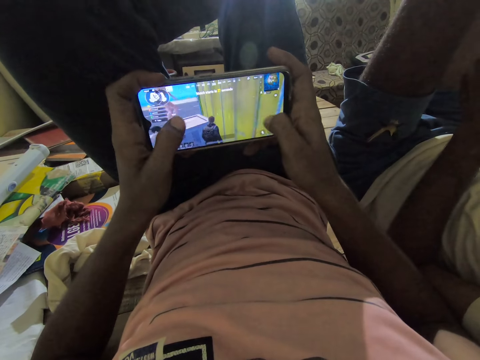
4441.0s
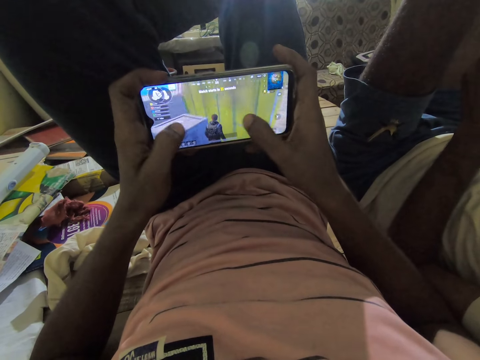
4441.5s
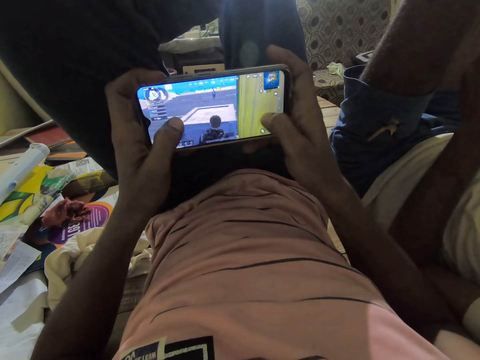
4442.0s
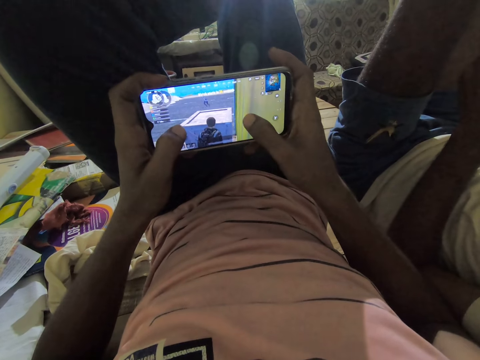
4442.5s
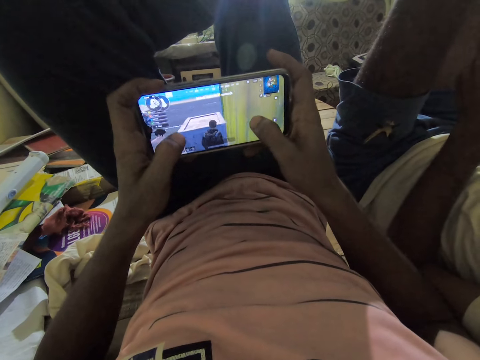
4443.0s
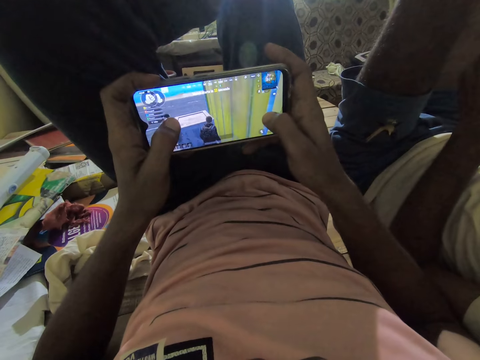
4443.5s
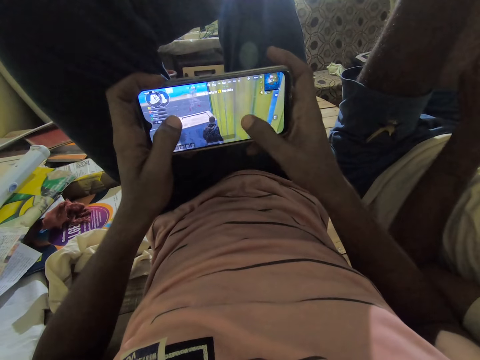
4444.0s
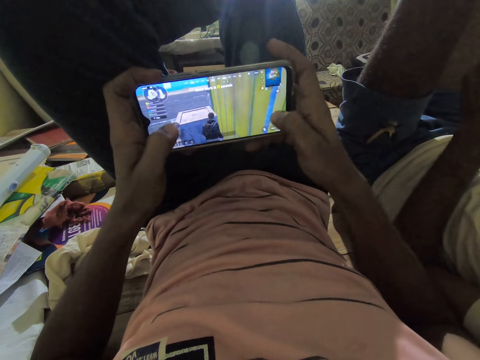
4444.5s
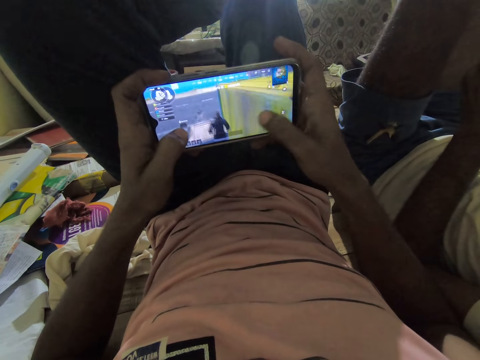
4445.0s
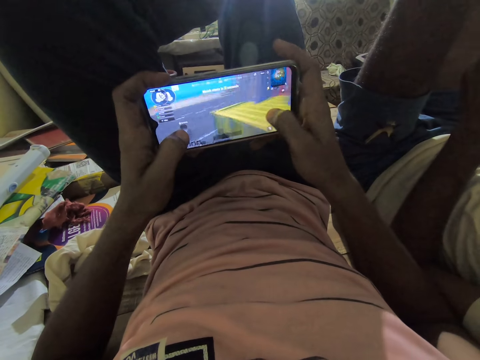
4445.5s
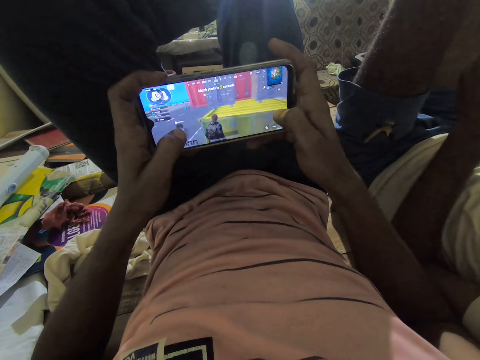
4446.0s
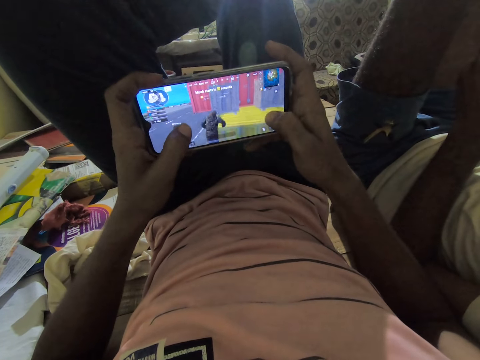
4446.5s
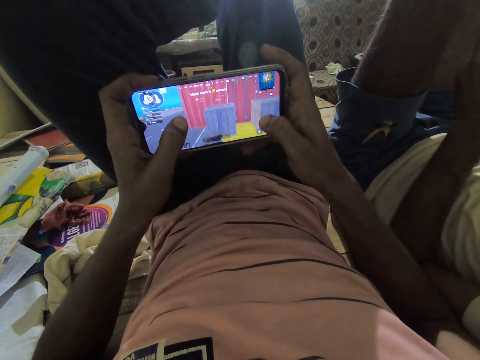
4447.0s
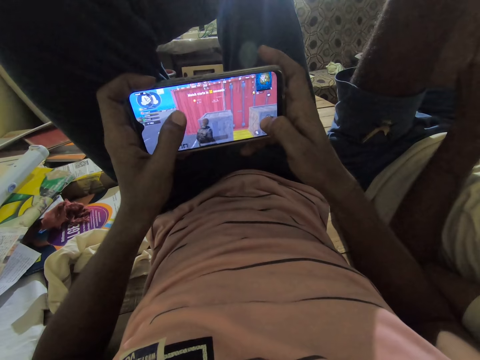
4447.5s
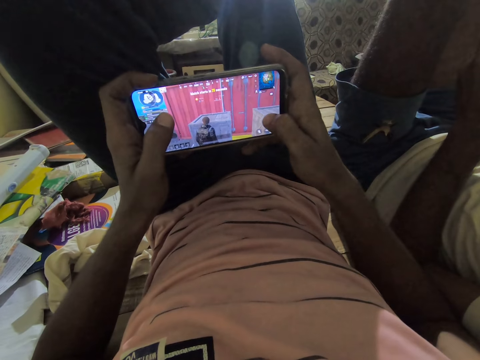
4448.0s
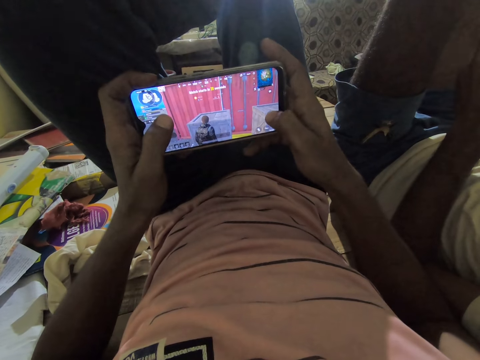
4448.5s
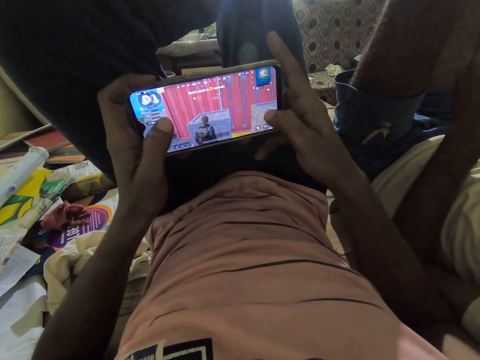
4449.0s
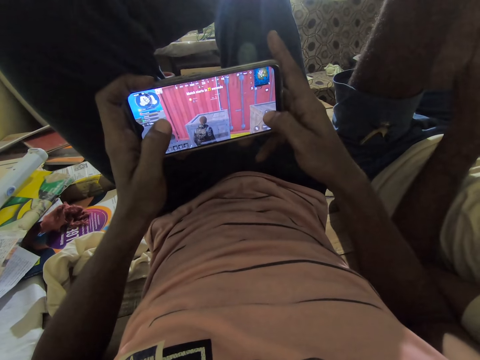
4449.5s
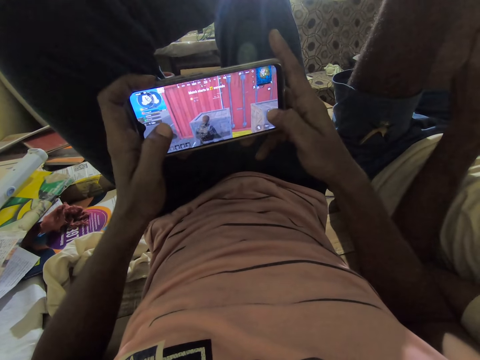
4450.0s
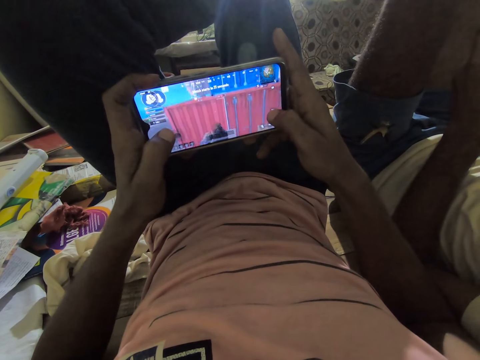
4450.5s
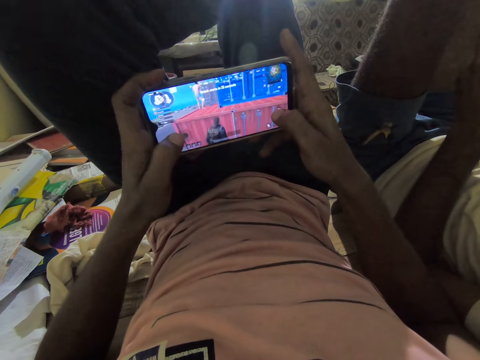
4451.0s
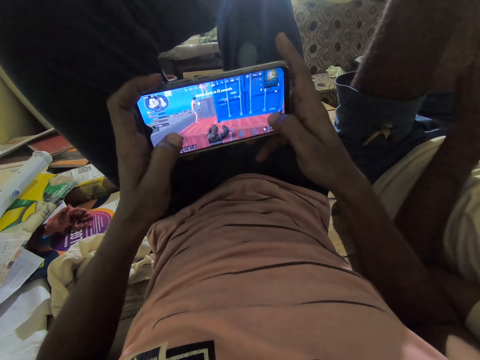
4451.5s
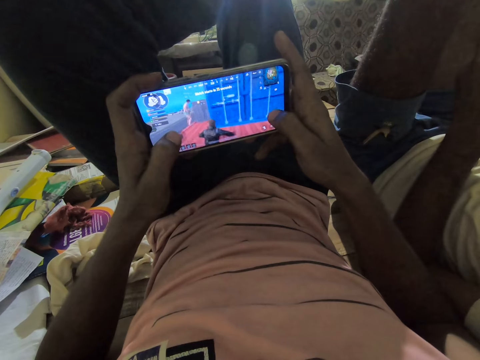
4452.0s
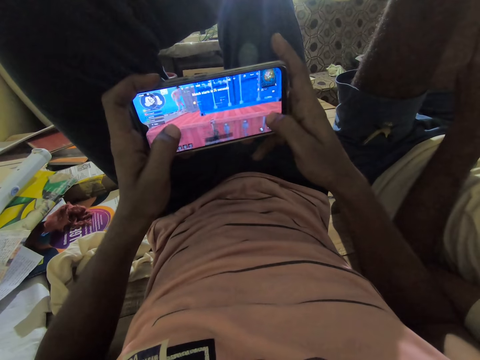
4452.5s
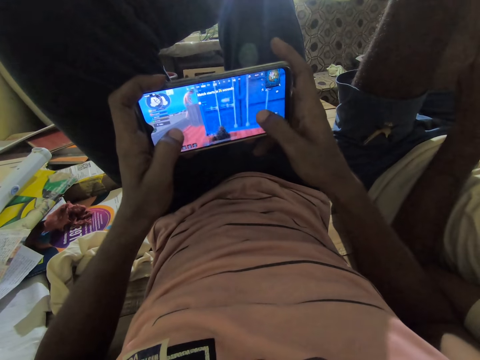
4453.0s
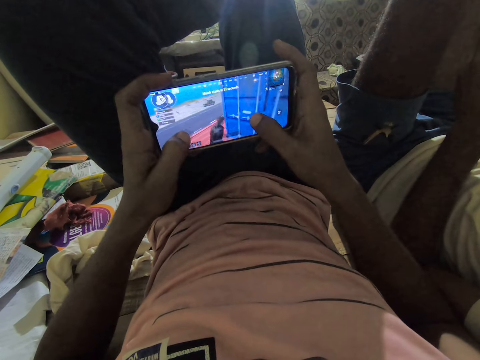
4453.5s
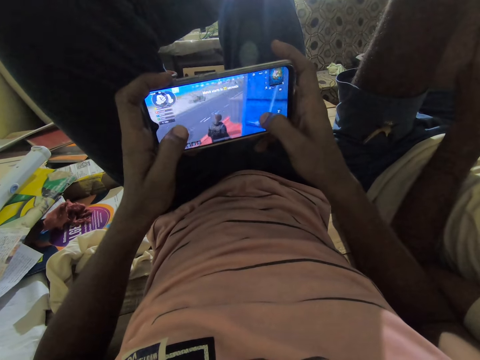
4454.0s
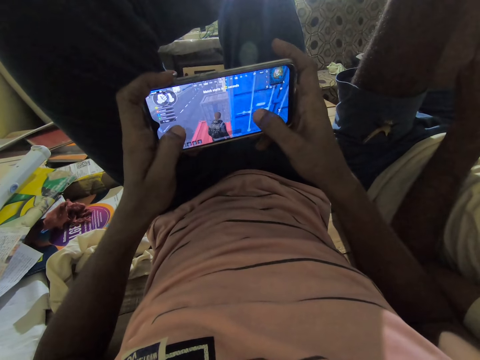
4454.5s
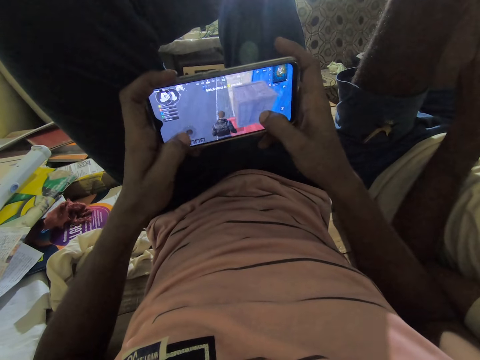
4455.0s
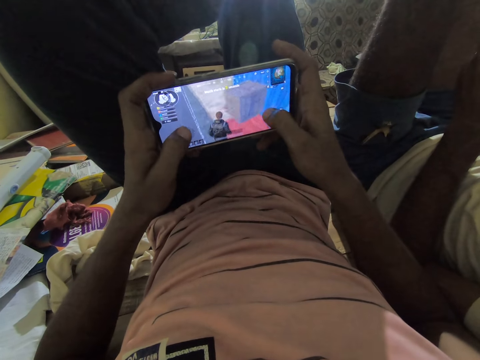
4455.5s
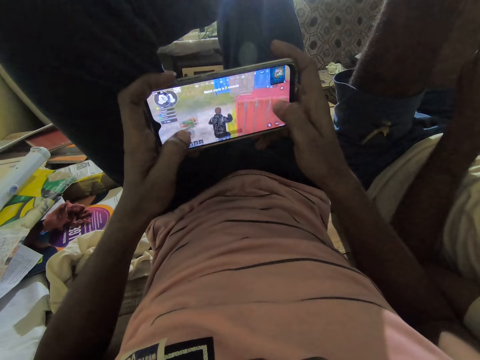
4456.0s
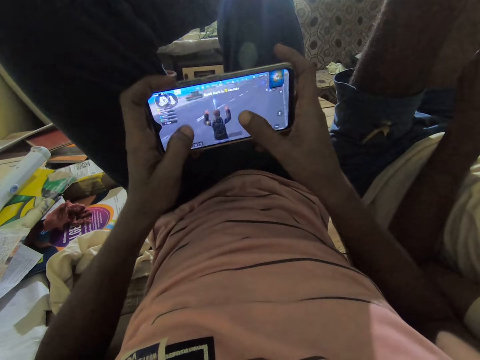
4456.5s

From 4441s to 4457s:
The camera wearer plays a game on the phone. They play the game on the phone repeatedly.

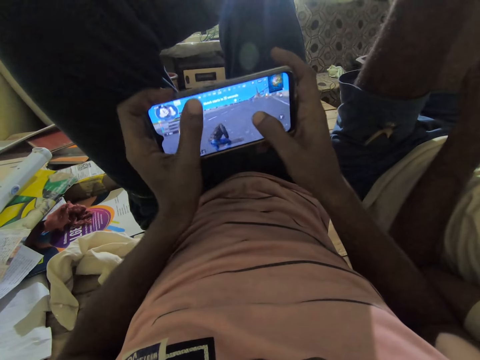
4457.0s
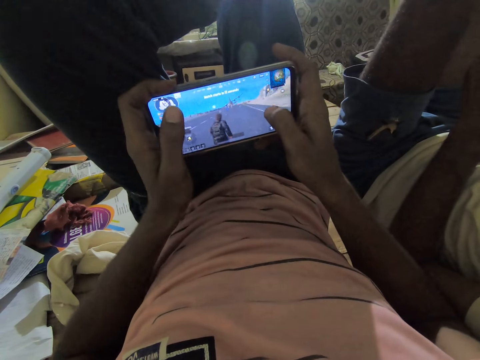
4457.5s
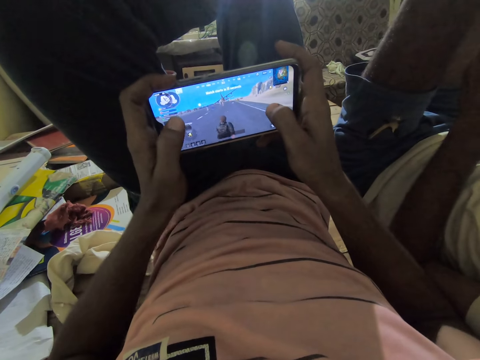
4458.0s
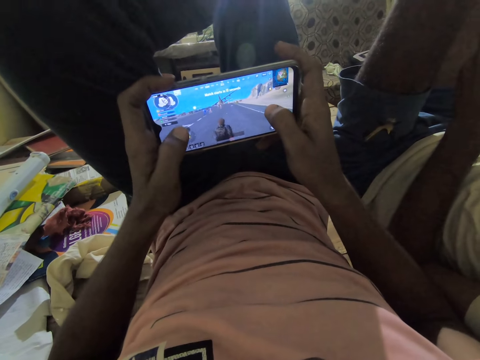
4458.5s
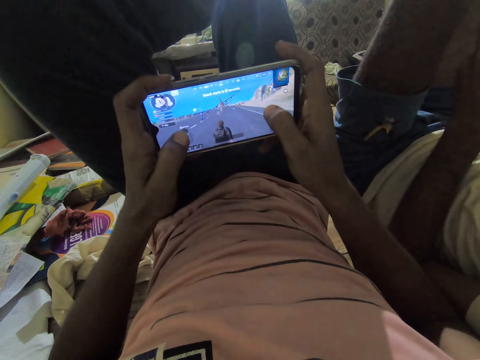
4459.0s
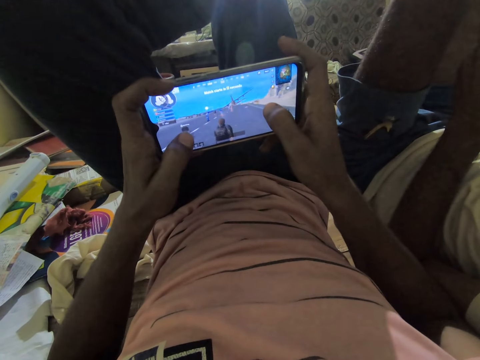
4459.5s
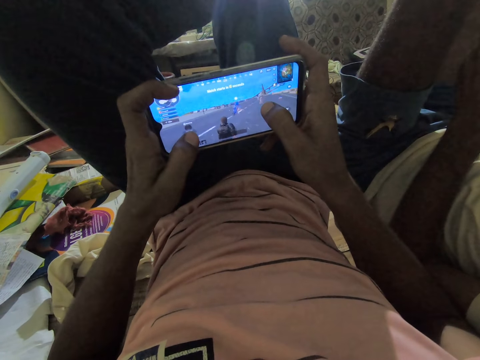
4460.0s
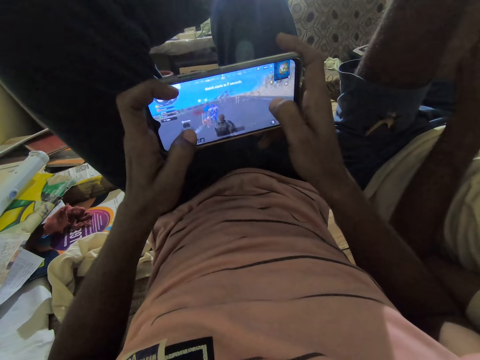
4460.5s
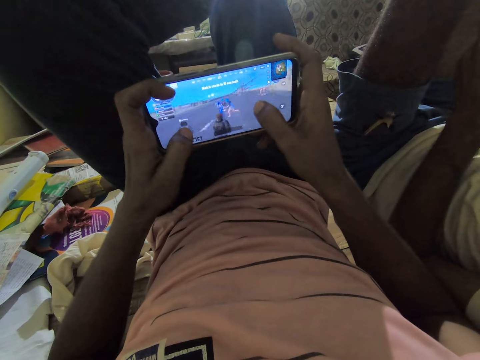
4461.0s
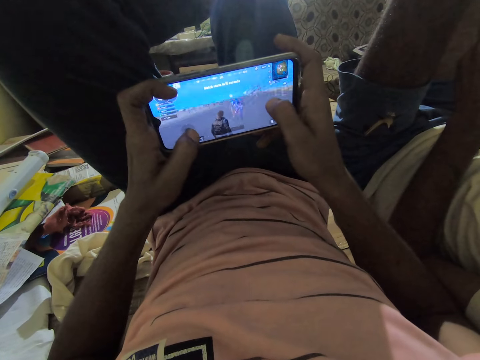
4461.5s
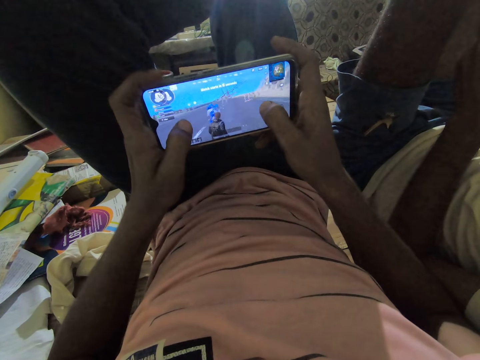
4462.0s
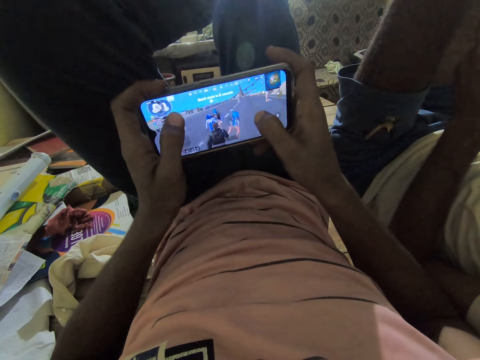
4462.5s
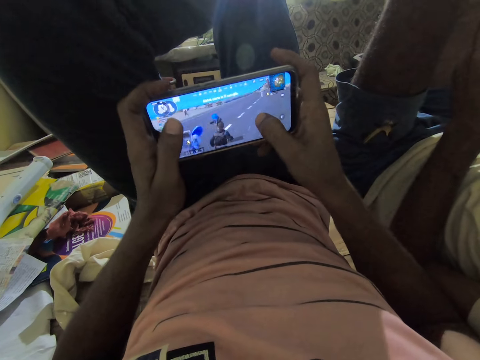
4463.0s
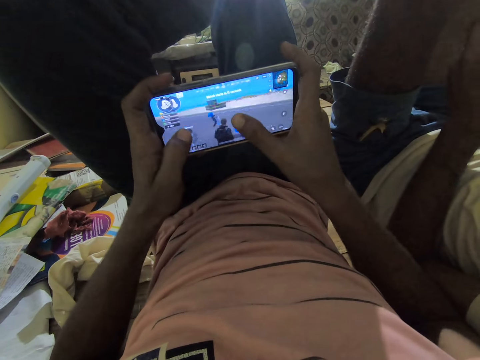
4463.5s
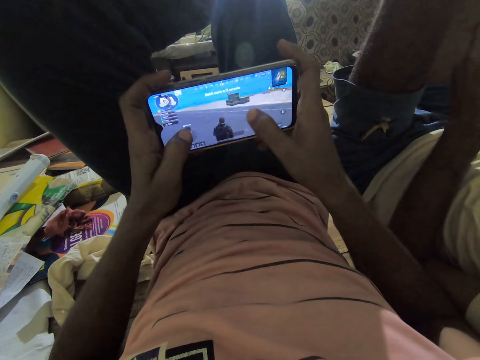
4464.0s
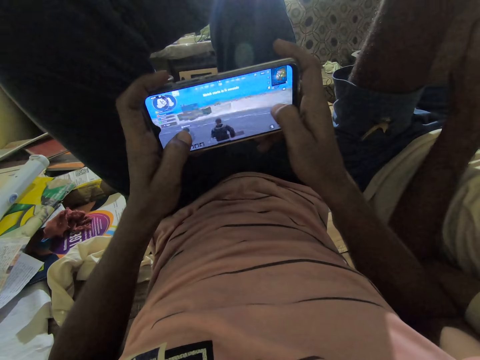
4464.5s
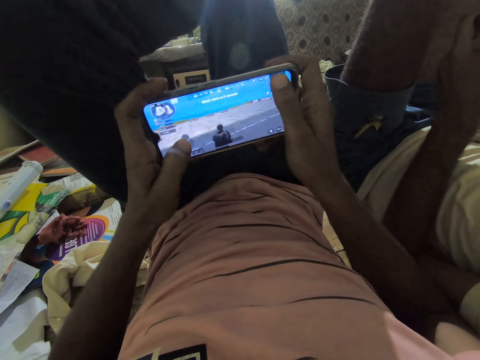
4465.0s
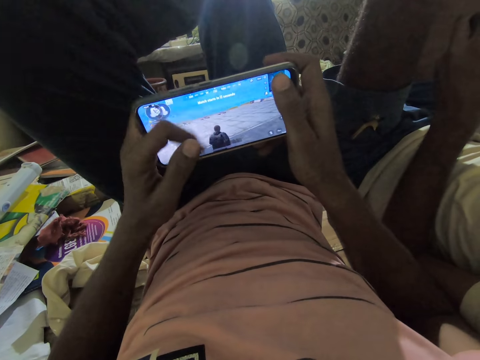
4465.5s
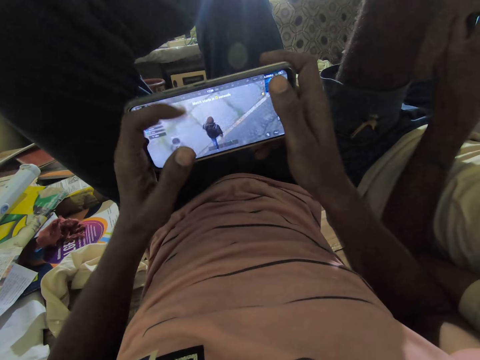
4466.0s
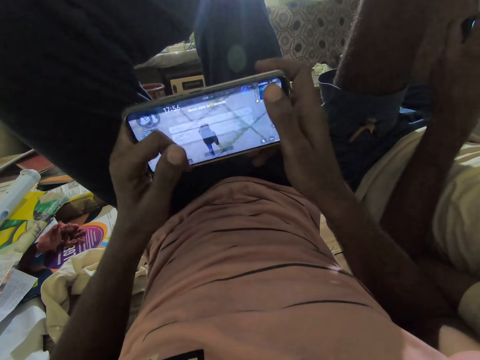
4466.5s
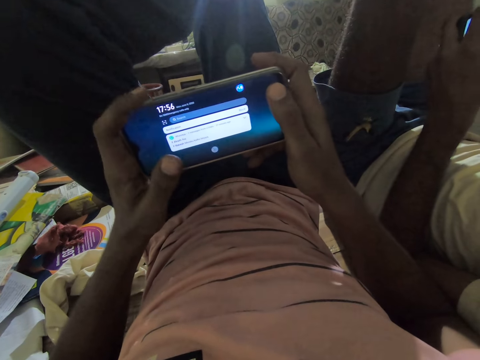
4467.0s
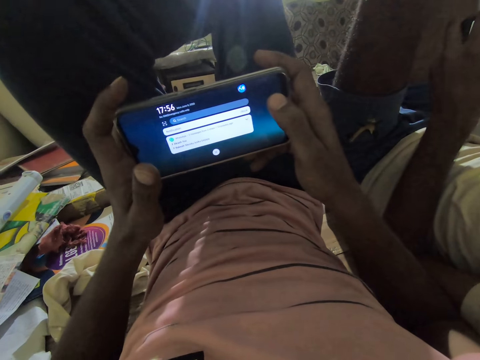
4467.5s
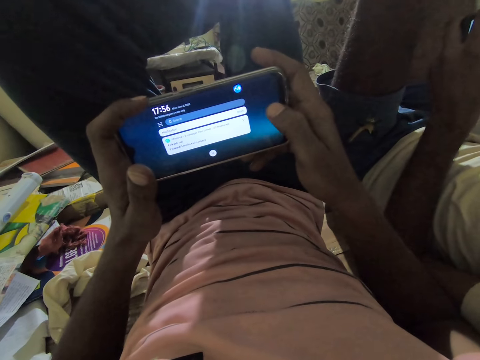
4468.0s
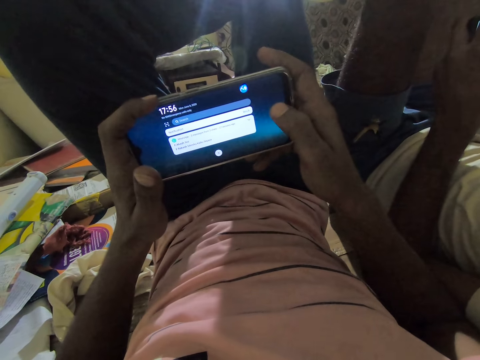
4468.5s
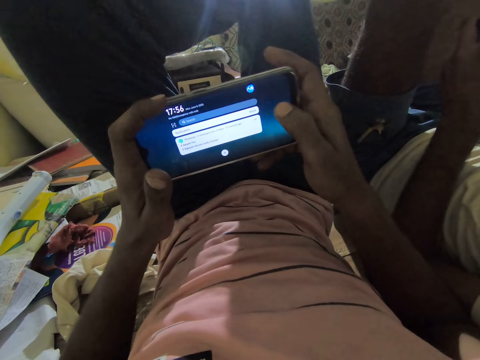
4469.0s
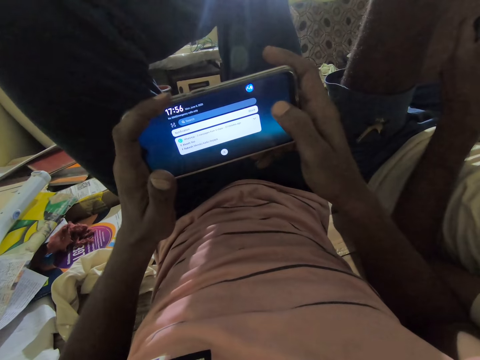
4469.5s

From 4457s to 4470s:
The camera wearer plays the game on the phone. They play the game on the phone again. They operate the phone.
